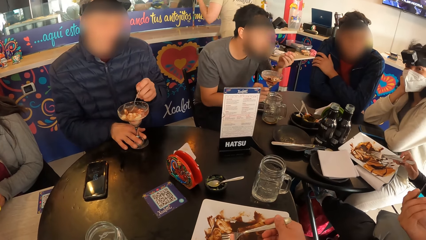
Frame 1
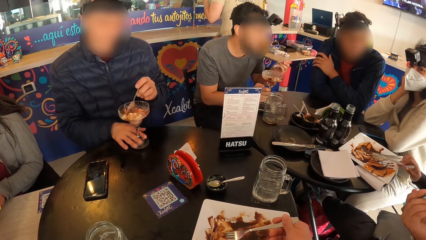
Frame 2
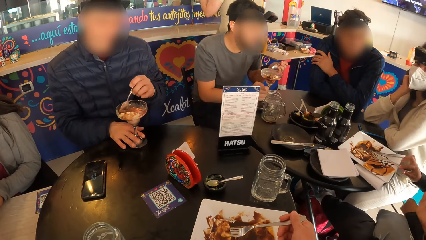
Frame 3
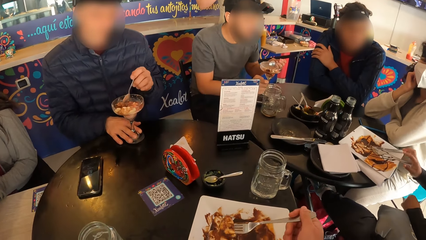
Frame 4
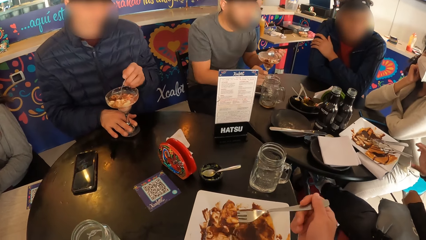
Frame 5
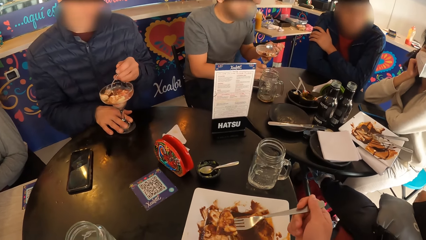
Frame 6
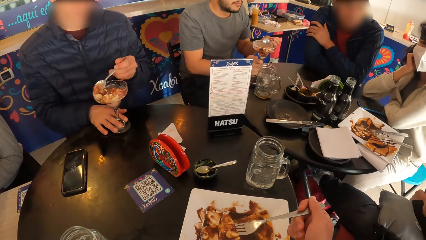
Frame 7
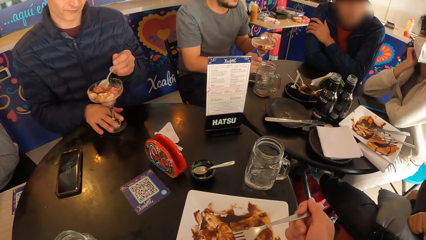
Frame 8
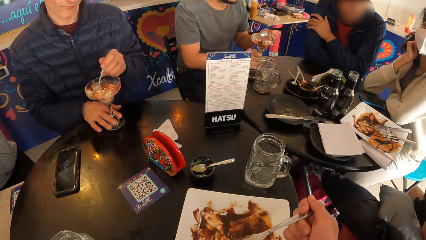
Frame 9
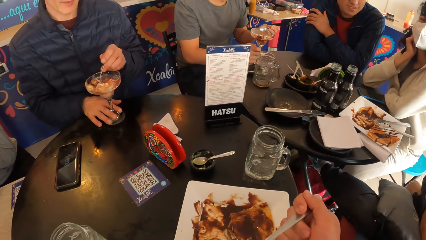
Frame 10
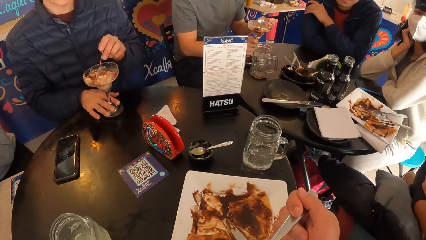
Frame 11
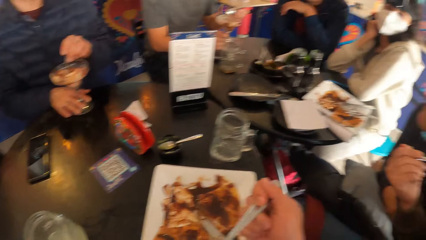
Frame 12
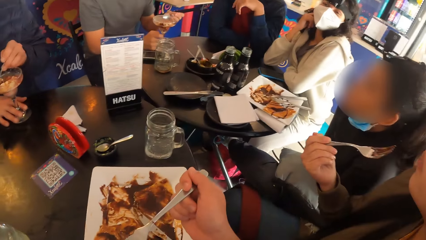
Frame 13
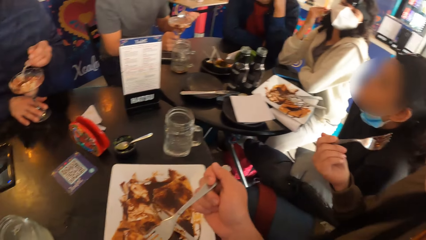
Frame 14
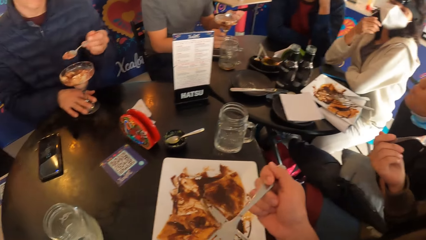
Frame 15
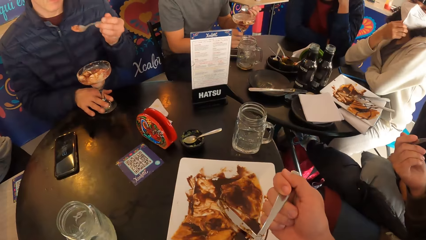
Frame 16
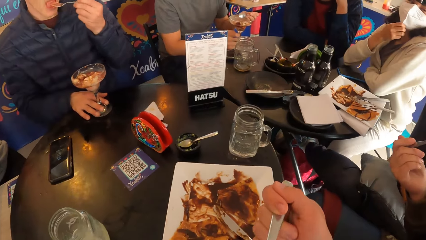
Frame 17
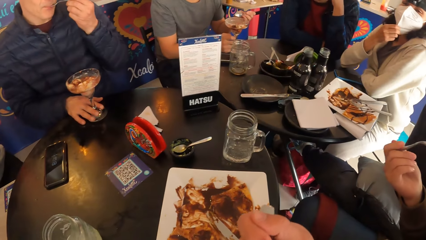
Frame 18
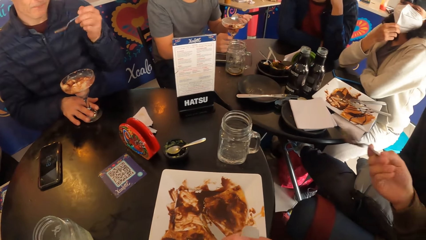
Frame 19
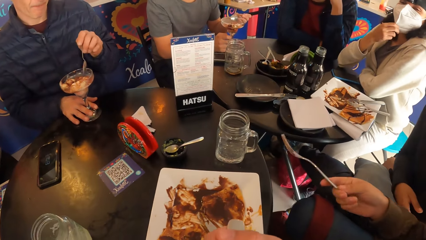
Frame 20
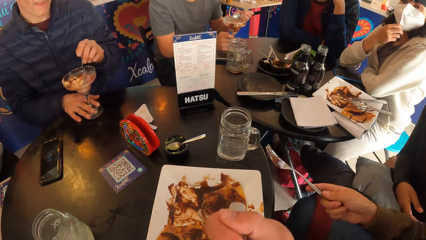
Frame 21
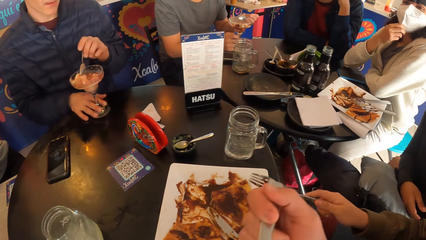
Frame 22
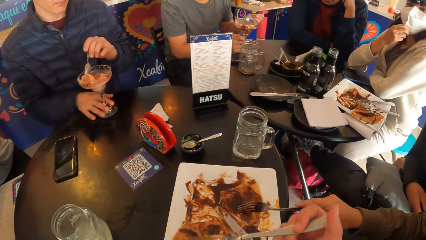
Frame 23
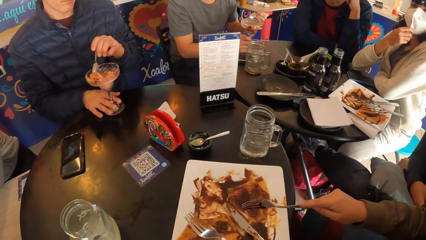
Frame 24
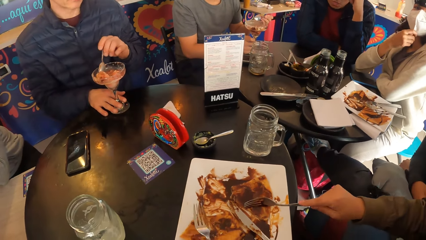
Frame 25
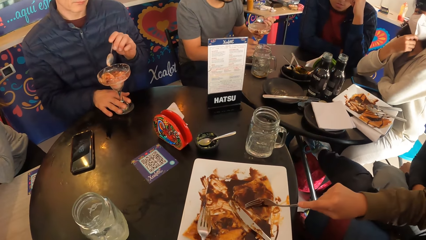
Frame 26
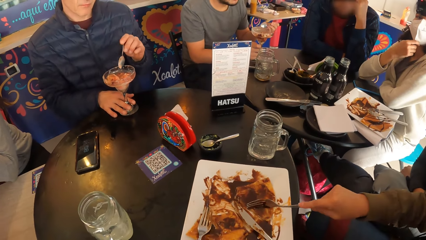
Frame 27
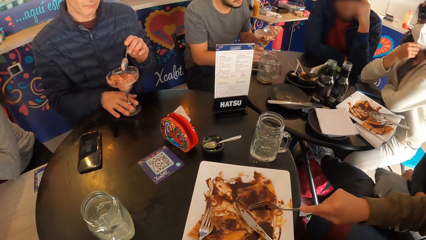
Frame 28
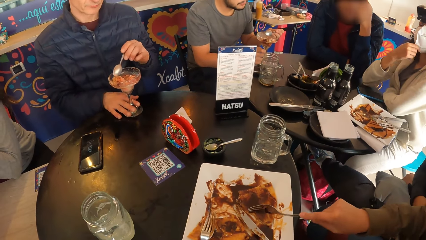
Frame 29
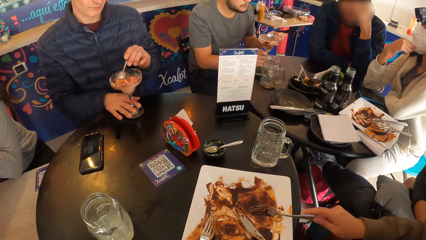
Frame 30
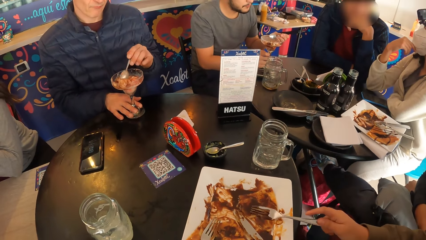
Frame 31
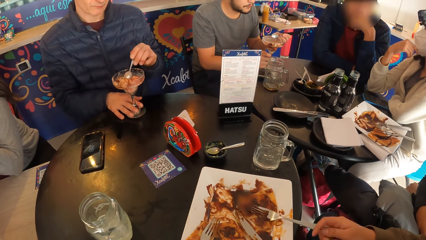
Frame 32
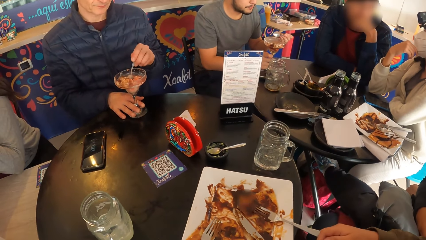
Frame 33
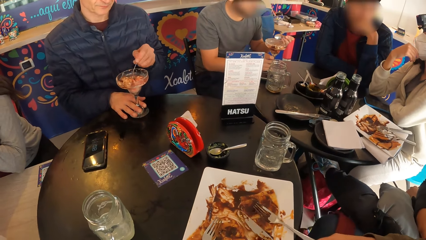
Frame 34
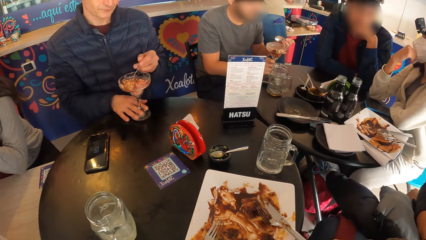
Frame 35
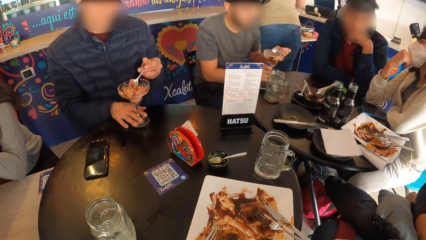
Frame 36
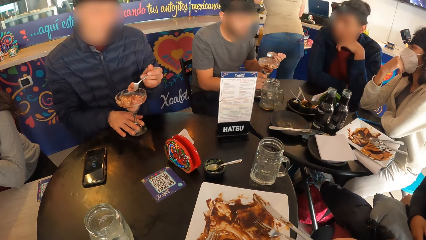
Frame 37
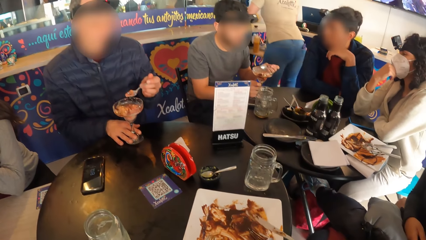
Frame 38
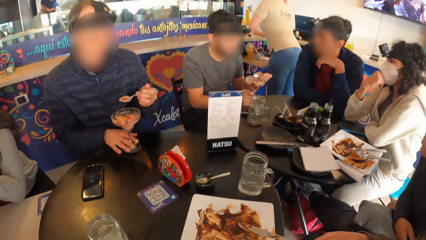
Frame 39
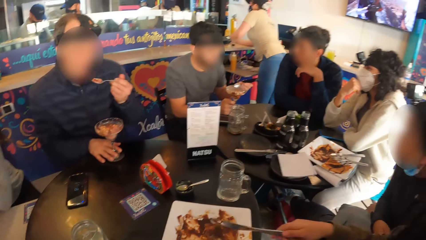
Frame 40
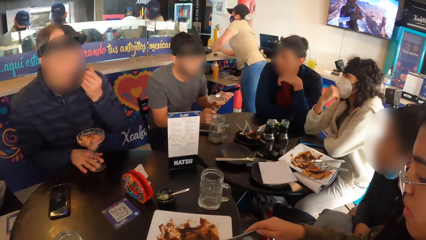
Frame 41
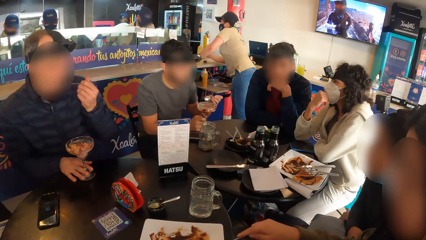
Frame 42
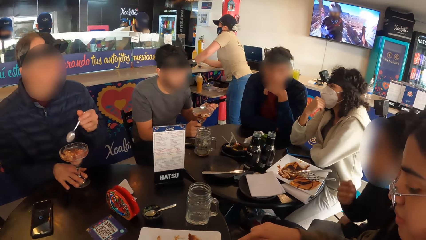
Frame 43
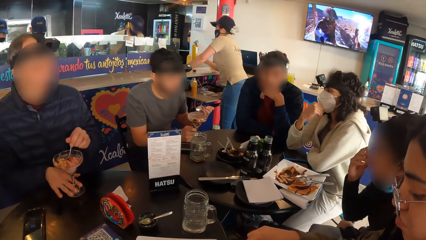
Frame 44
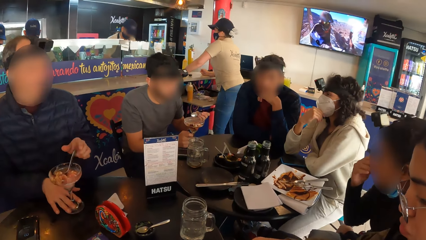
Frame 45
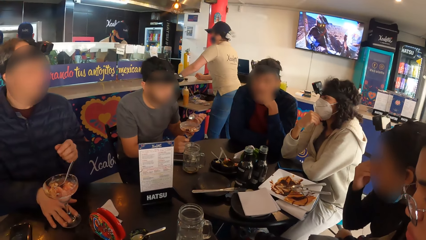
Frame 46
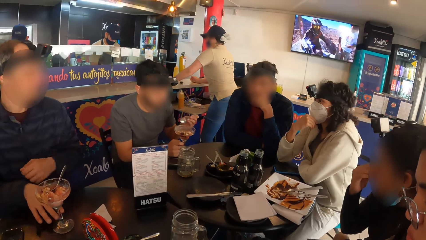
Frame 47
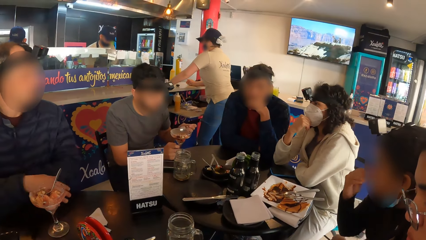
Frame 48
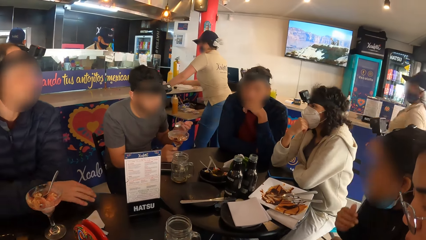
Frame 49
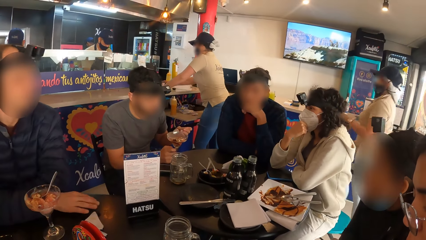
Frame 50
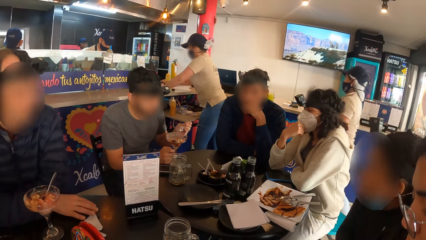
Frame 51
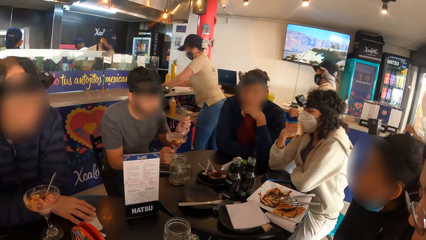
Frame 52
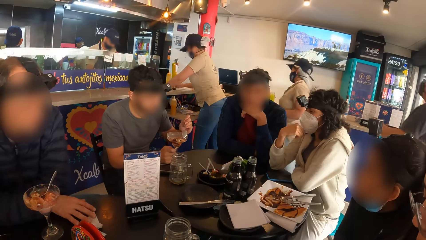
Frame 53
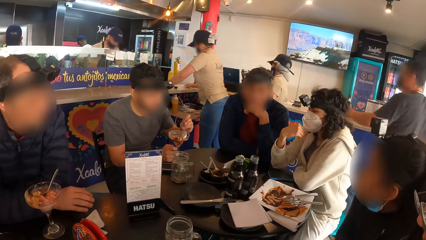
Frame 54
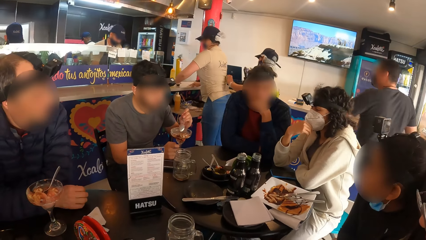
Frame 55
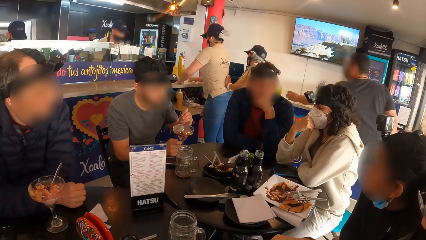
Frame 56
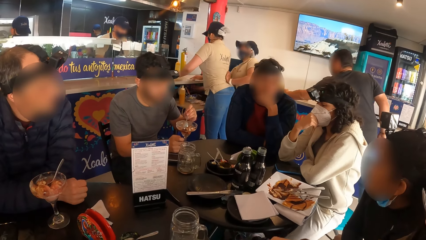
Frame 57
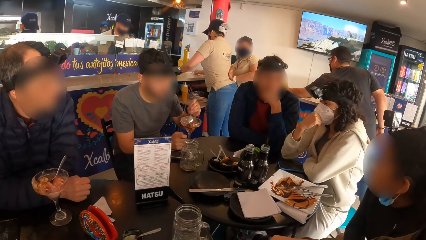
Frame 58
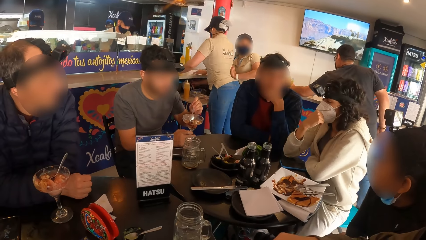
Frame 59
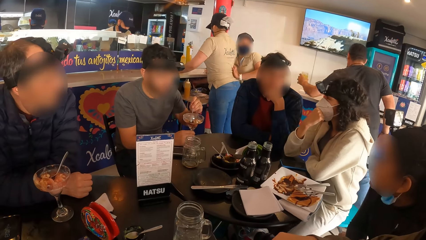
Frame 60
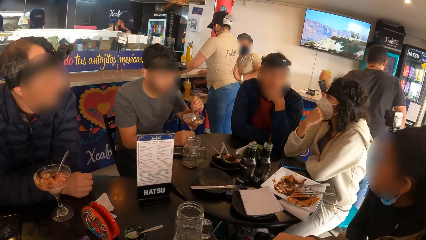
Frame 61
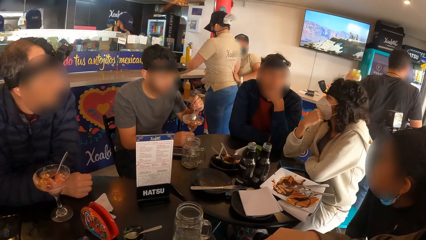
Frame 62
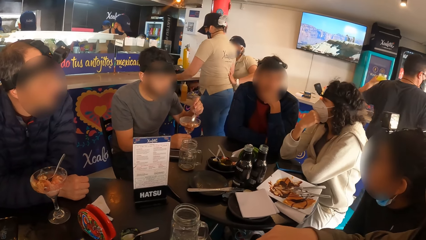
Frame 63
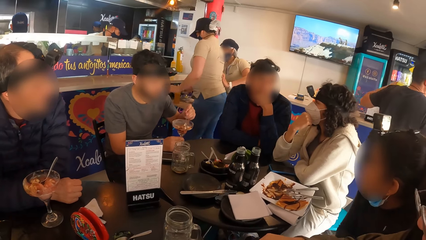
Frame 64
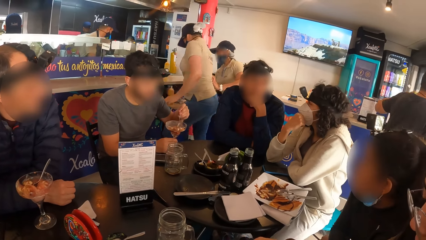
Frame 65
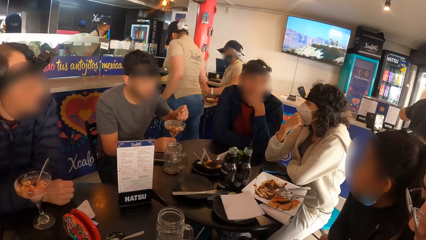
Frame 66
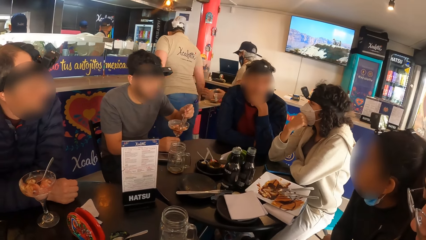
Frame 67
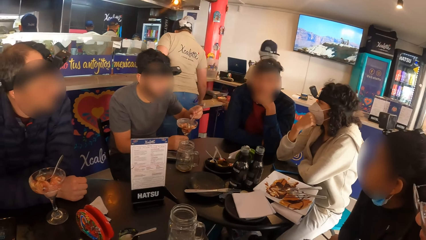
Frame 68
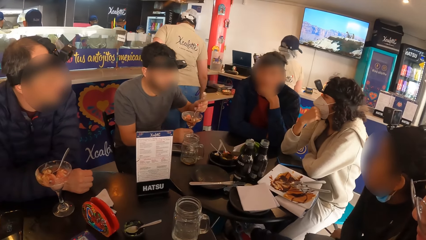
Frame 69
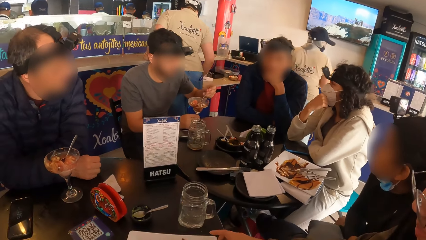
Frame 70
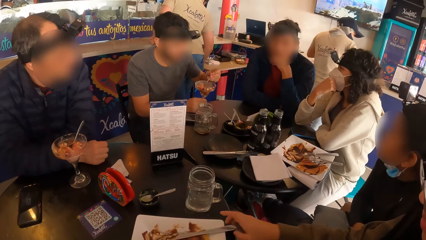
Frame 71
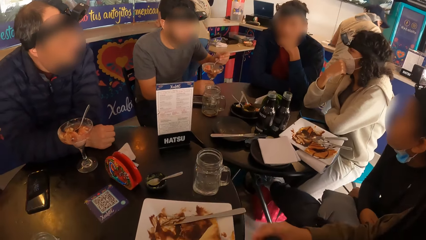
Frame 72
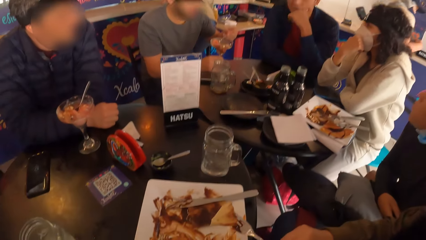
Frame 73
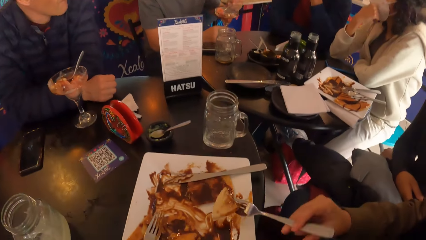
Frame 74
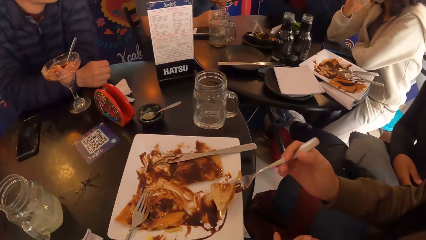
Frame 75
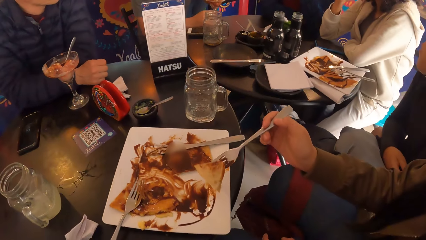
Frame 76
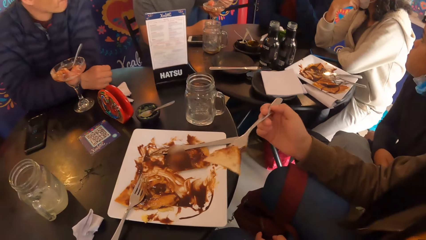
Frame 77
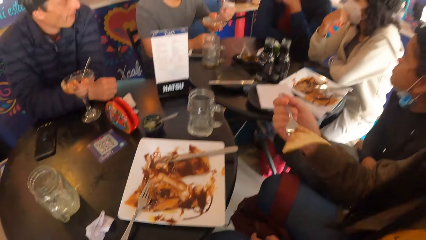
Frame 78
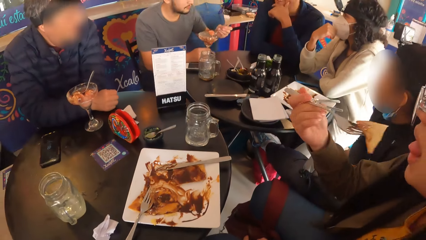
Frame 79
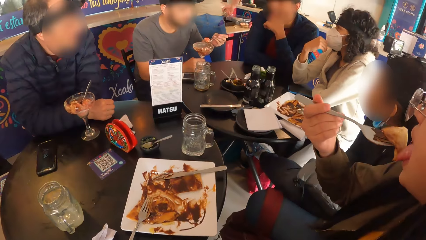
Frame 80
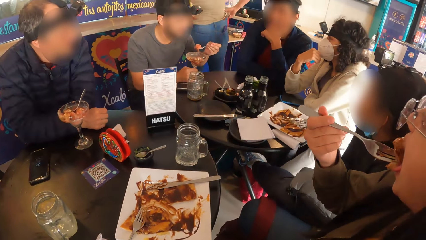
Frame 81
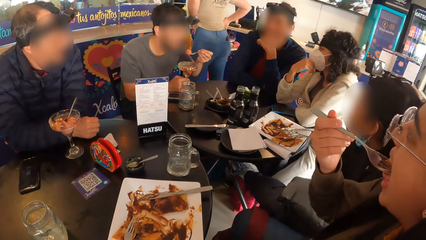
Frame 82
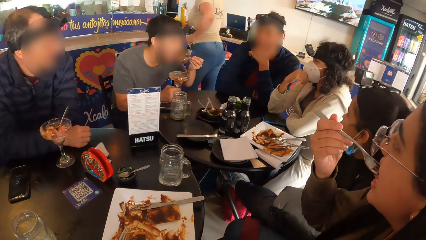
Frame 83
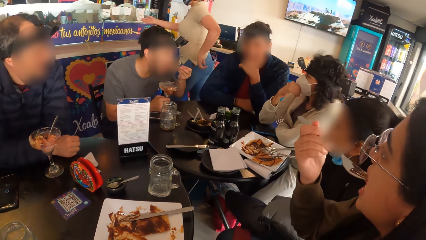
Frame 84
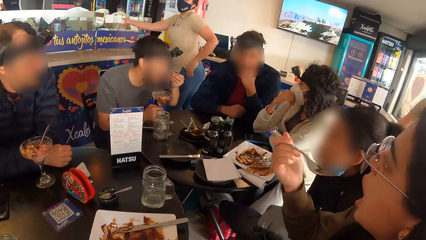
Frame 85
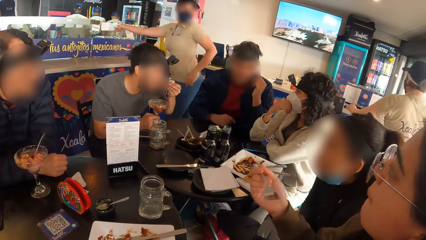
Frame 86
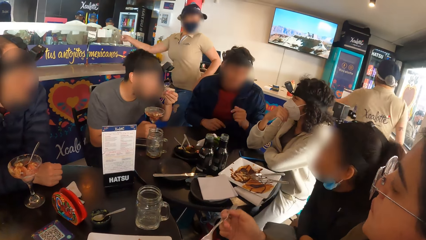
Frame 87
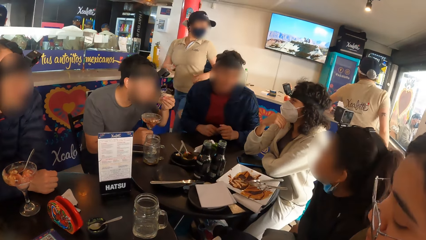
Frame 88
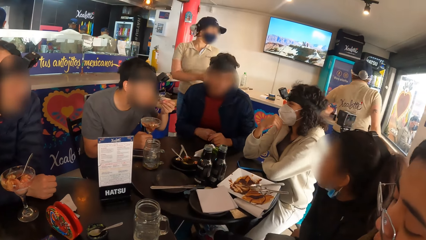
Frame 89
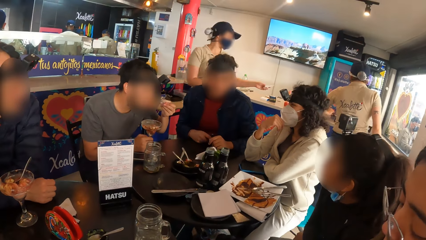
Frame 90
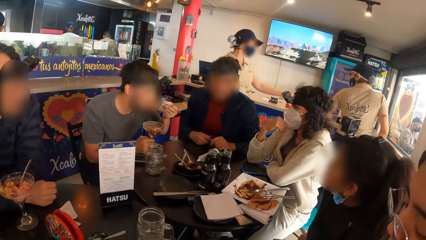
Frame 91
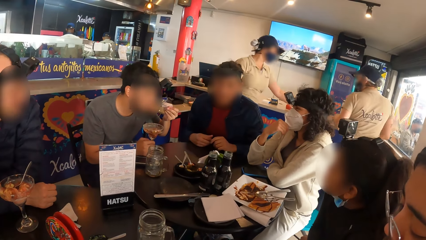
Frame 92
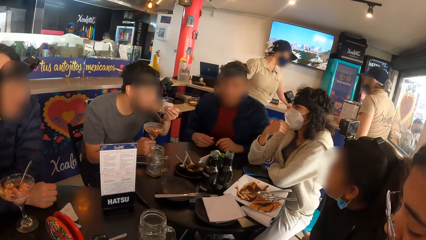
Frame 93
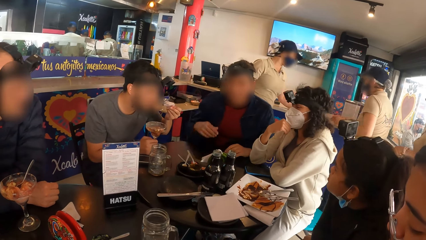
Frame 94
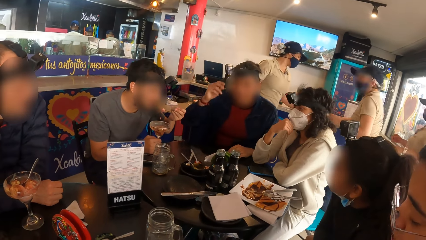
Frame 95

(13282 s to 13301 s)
The camera wearer takes the waffles with the fork in his right hand. He eats something. The man takes the ice-cream with a spoon in his left hand. The camera wearer looks around. The woman takes waffles from the plate with the fork in her right hand. Another man interacts with the camera wearer and the group of people.
